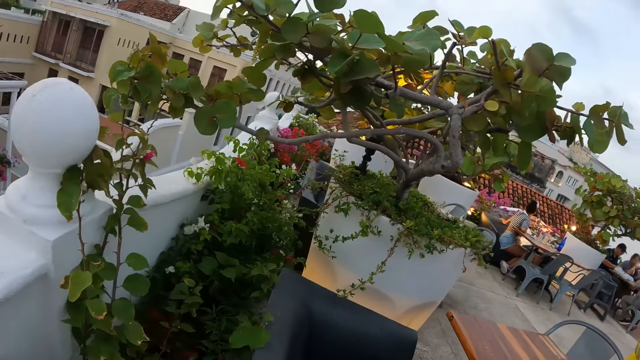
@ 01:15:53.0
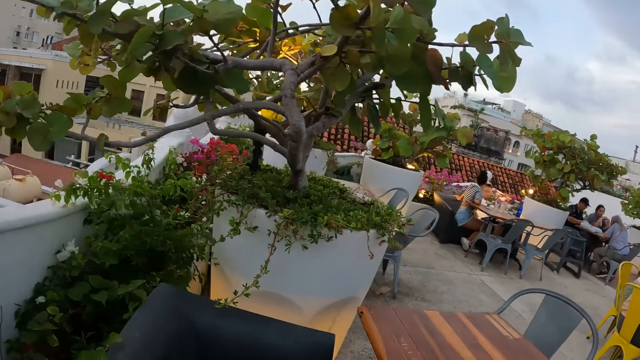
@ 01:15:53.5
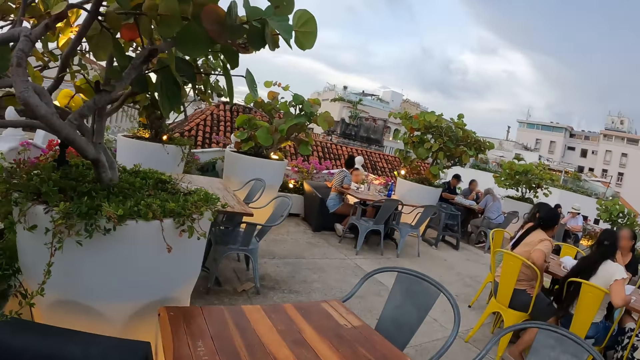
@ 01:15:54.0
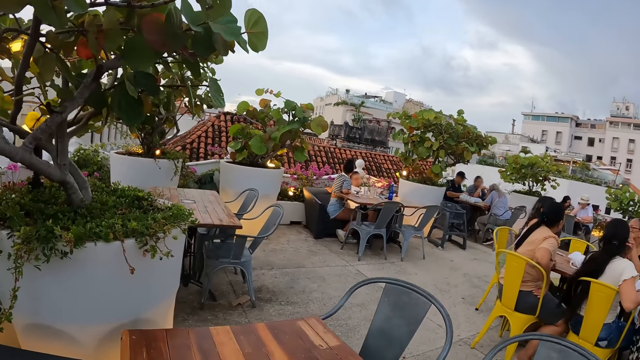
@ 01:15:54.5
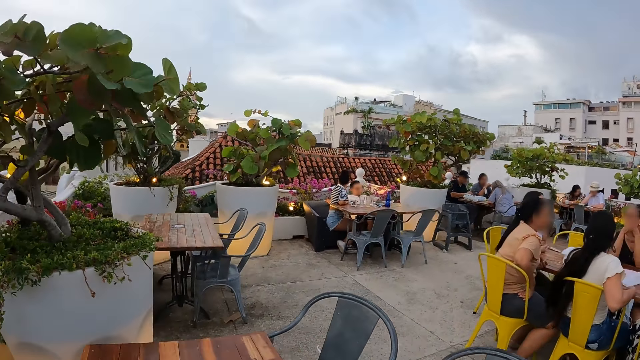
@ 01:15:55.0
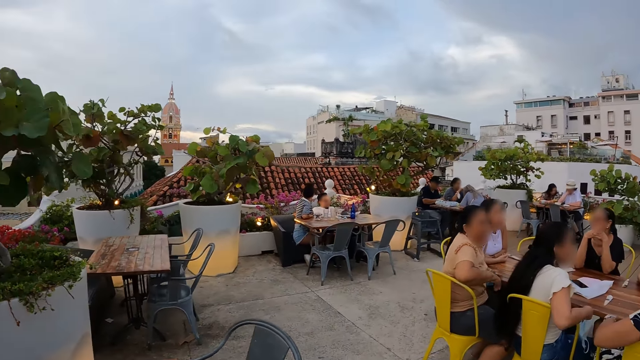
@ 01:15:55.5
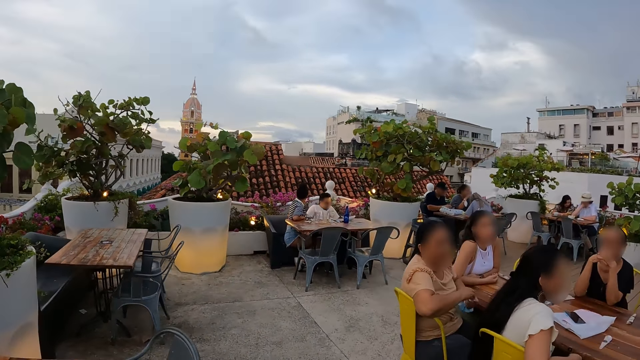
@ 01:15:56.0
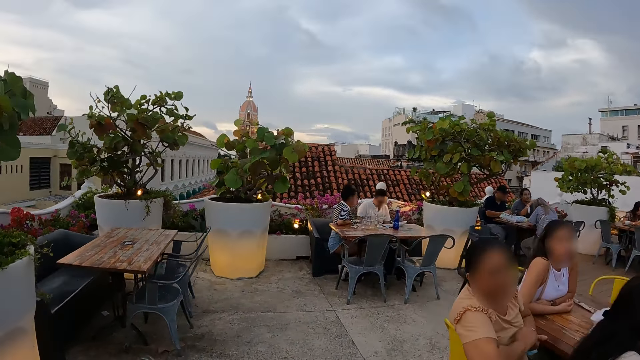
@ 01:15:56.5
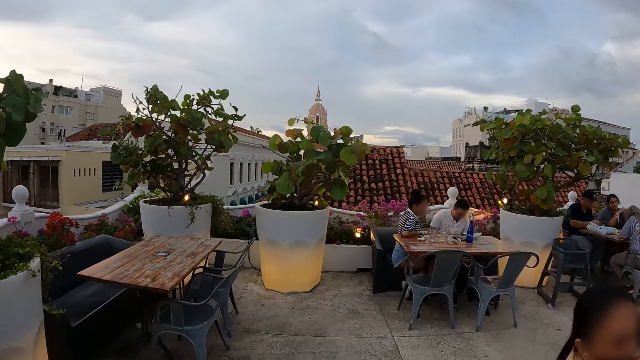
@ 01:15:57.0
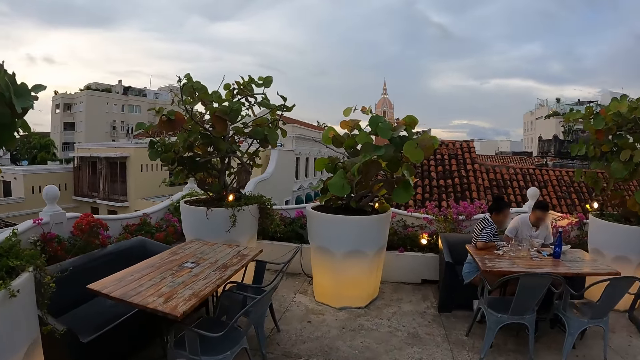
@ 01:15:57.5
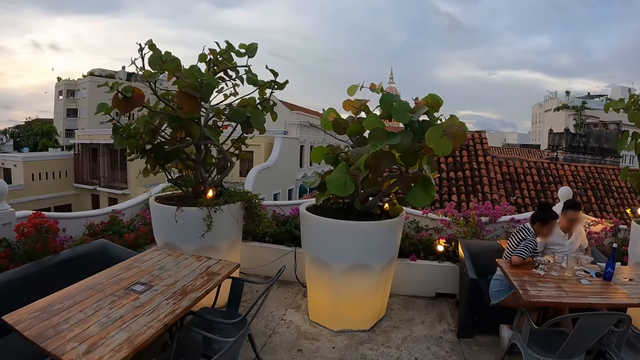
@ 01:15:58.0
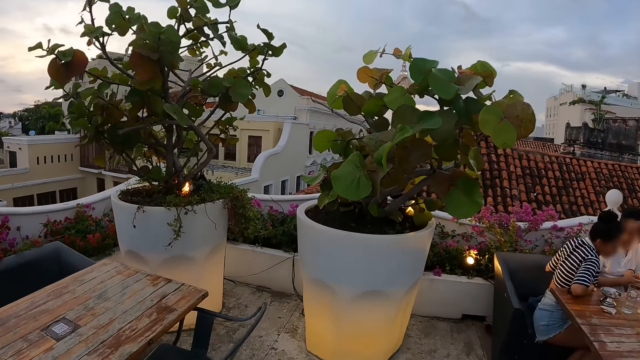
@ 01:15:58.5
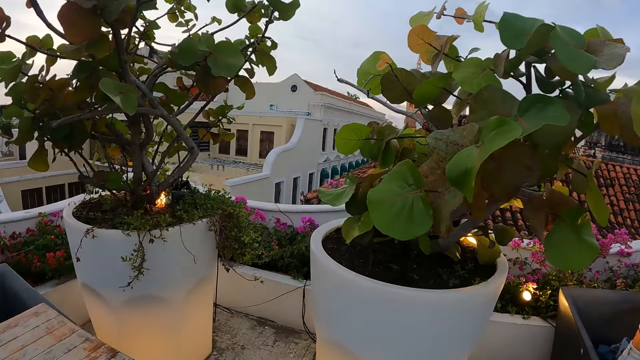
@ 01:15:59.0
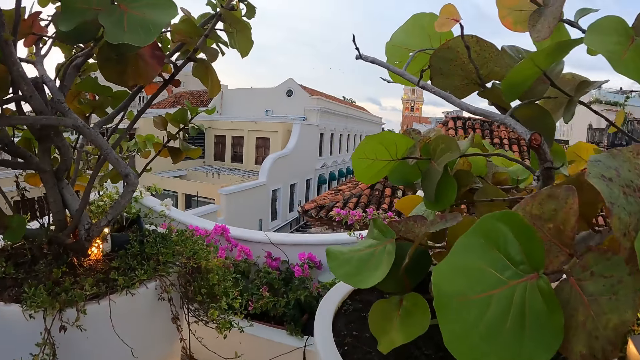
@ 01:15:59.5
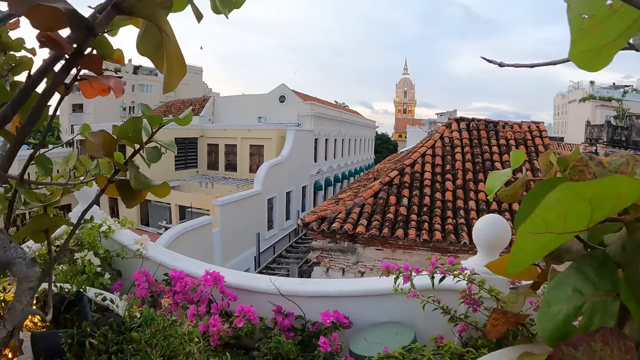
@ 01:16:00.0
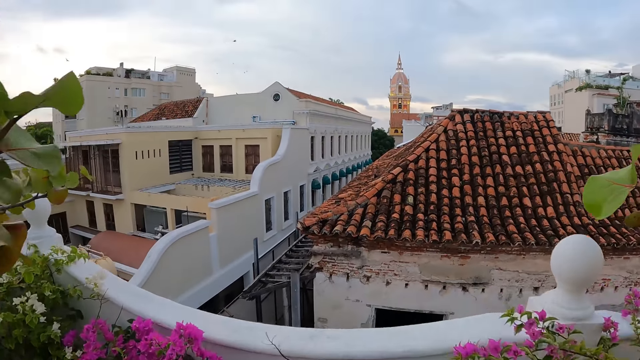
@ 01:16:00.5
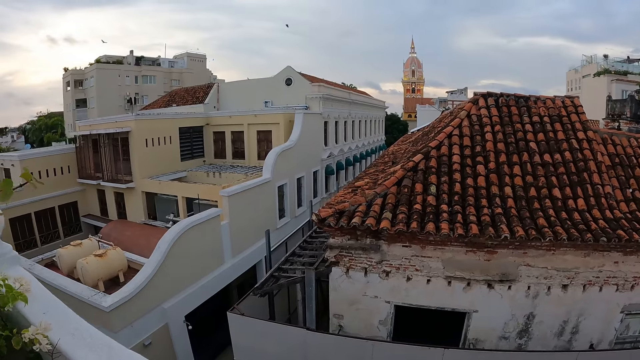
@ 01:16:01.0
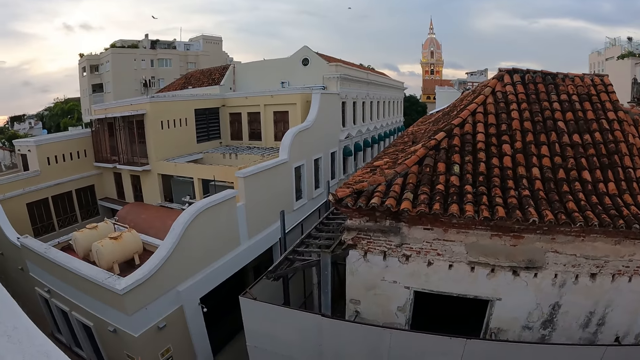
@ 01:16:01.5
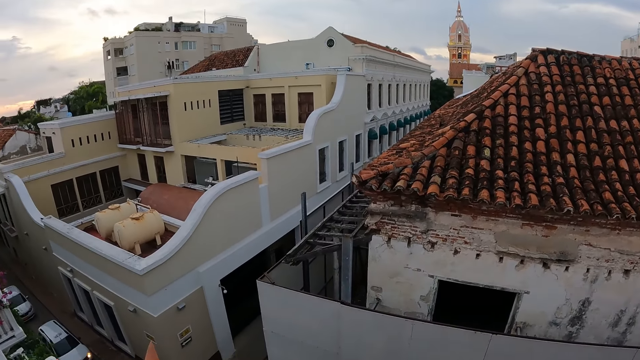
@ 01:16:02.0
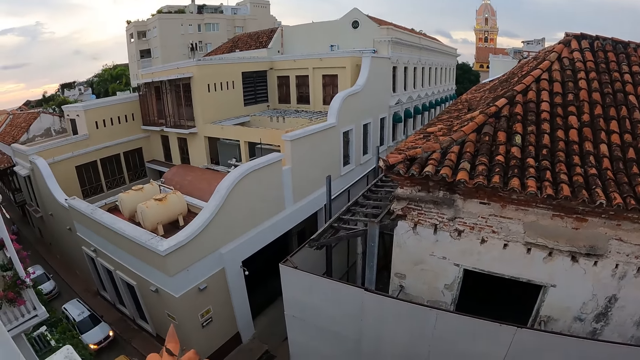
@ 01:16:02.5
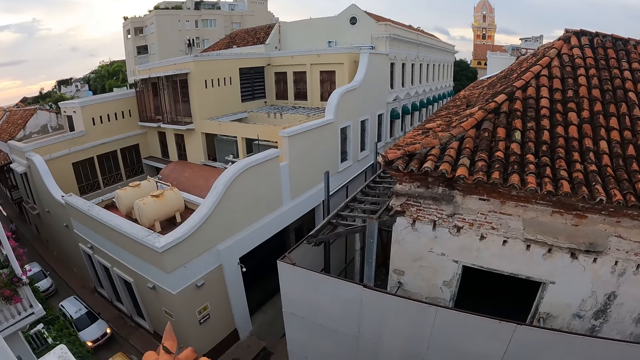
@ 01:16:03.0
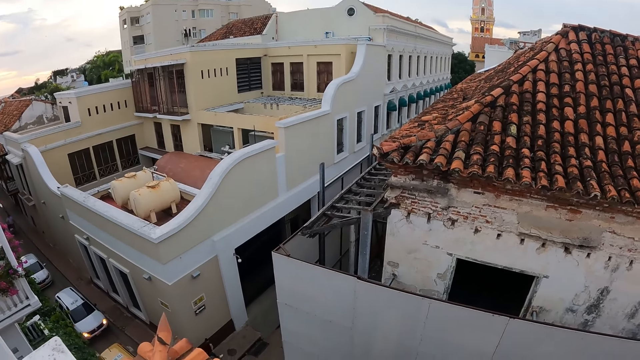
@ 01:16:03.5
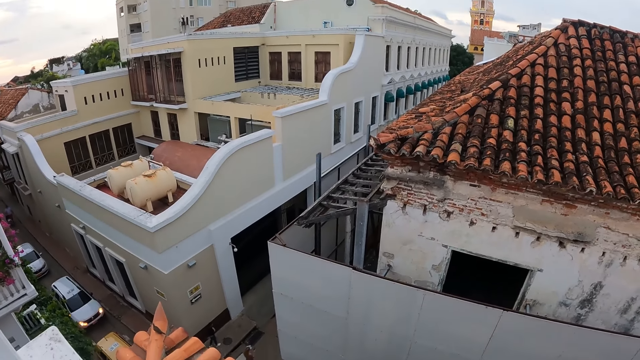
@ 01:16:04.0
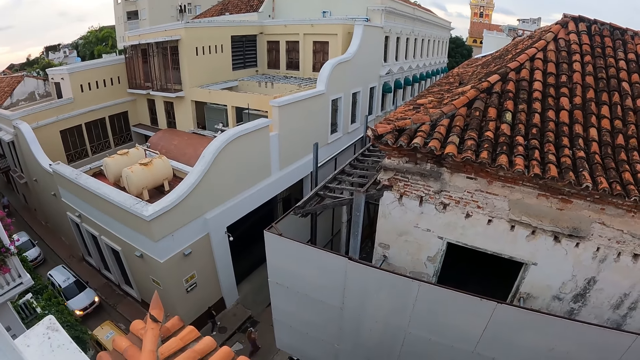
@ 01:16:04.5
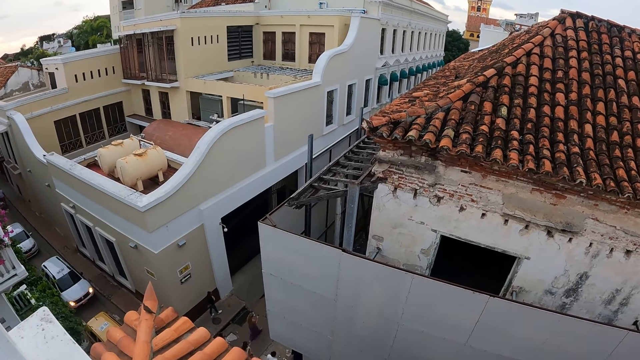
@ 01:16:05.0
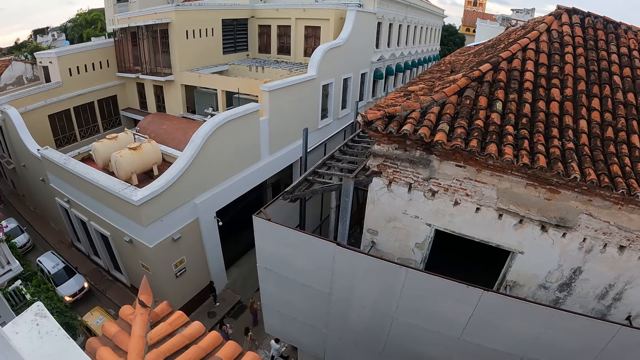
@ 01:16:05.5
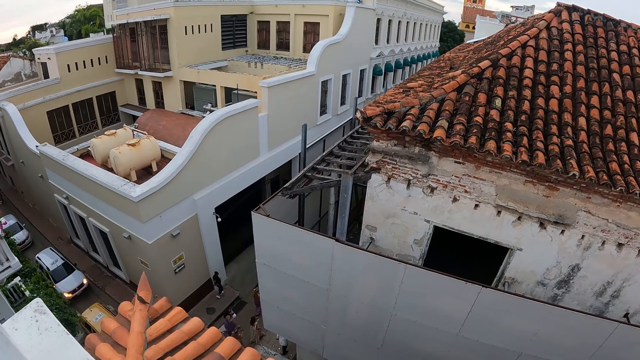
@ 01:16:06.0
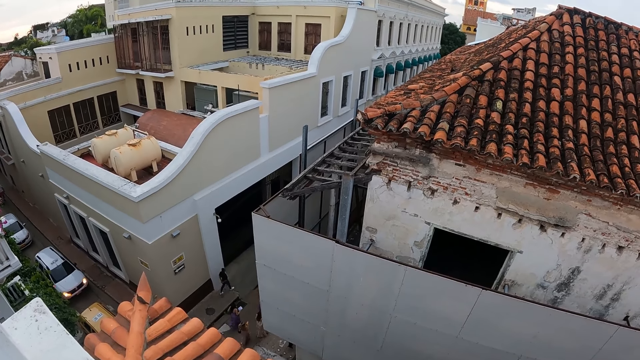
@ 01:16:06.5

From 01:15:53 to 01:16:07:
The camera wearer looks around. They walk around. They look down.

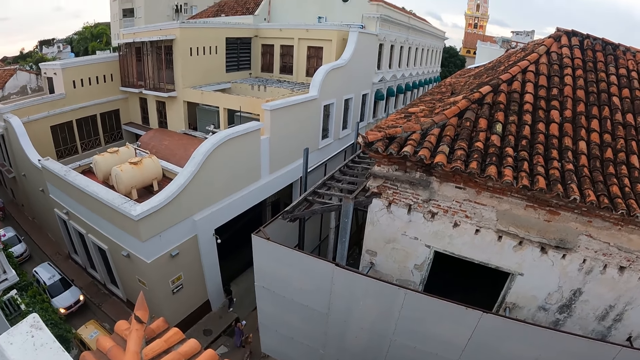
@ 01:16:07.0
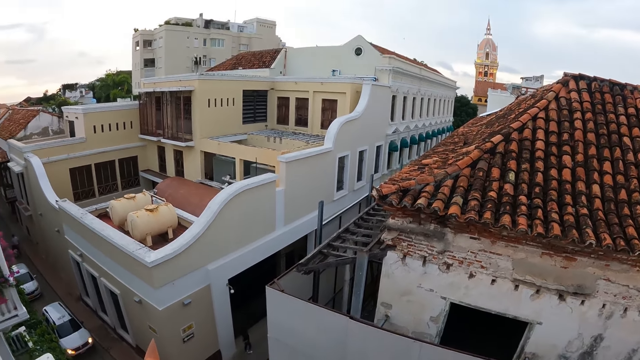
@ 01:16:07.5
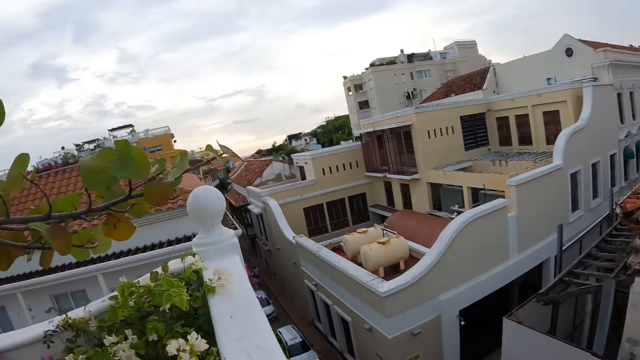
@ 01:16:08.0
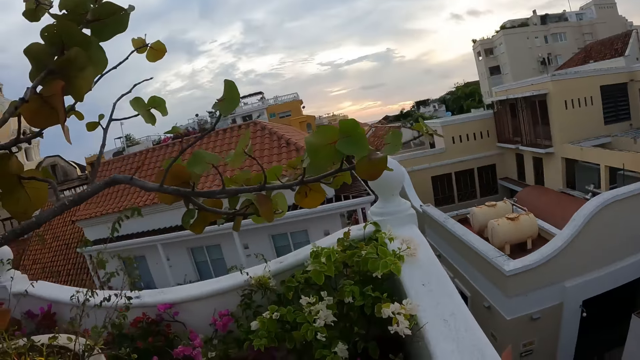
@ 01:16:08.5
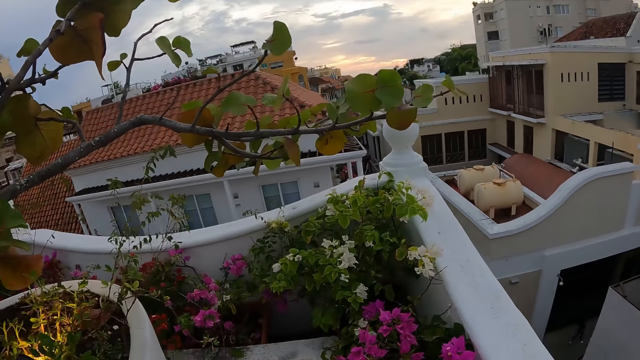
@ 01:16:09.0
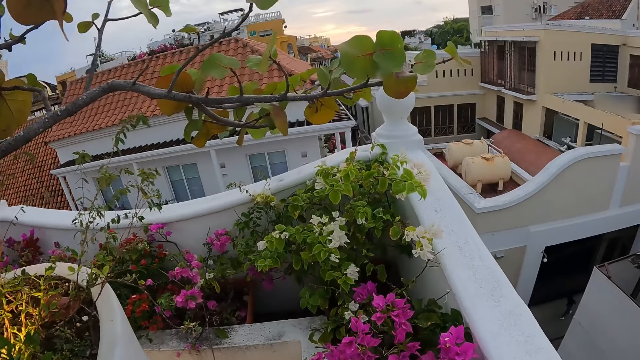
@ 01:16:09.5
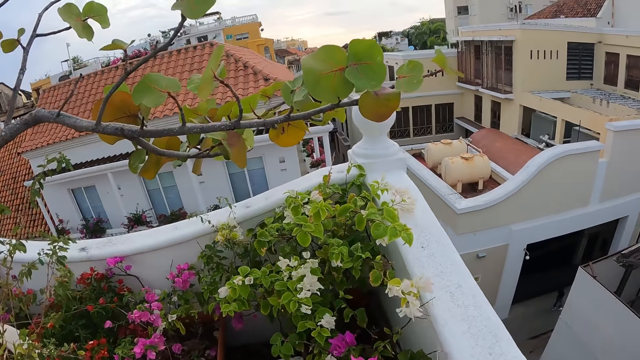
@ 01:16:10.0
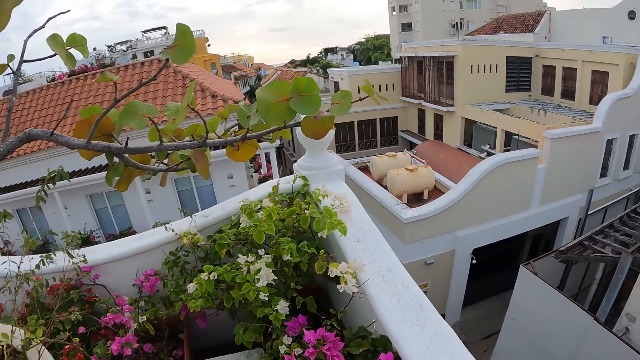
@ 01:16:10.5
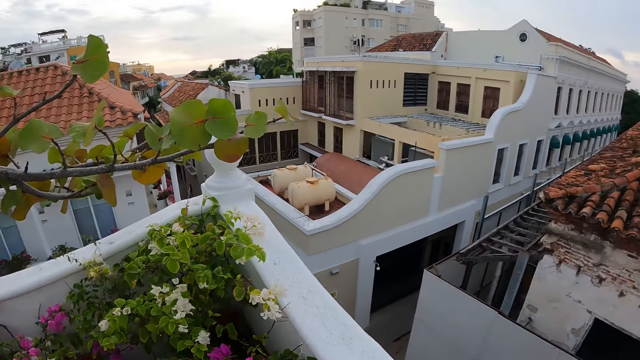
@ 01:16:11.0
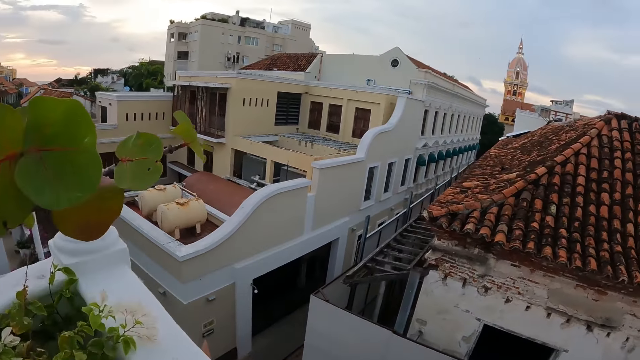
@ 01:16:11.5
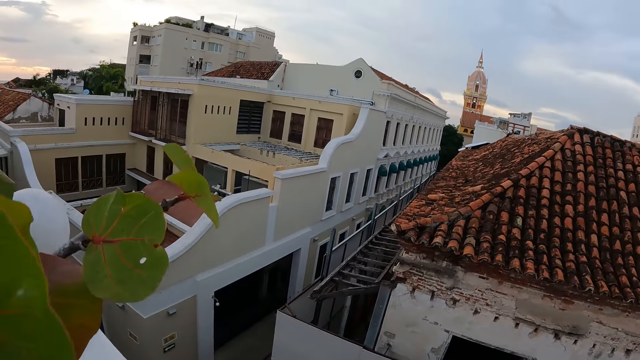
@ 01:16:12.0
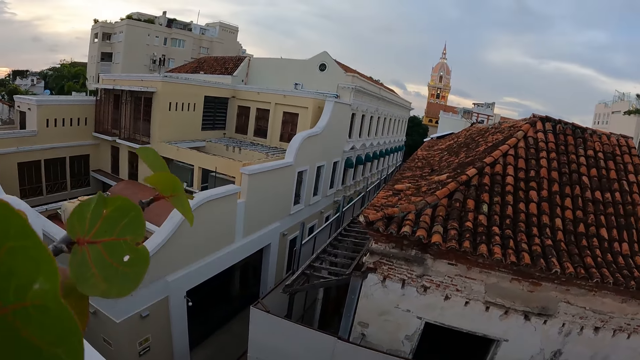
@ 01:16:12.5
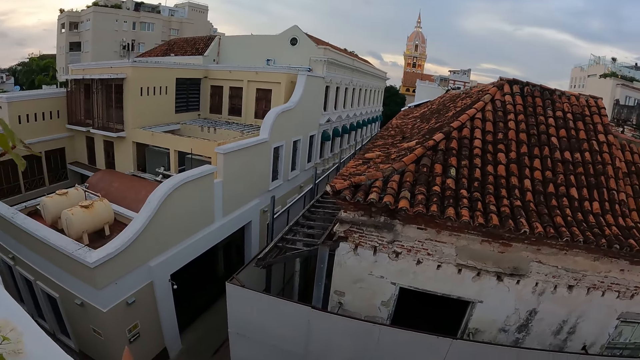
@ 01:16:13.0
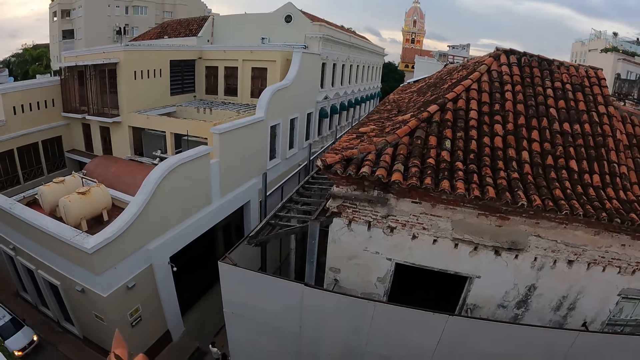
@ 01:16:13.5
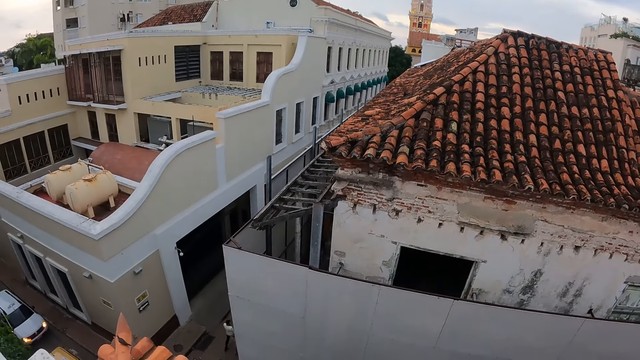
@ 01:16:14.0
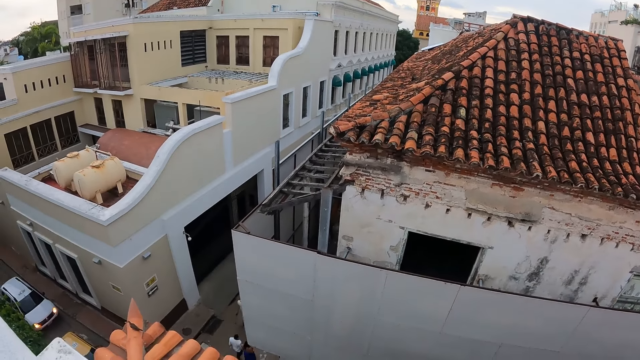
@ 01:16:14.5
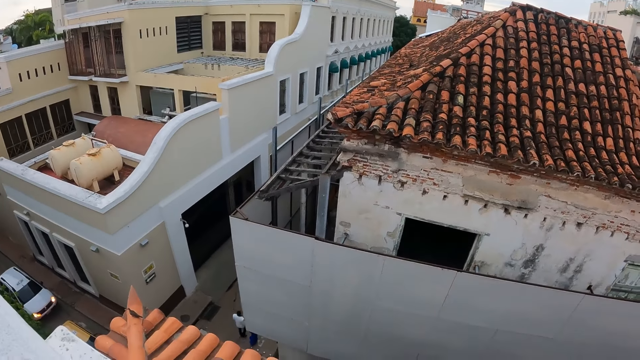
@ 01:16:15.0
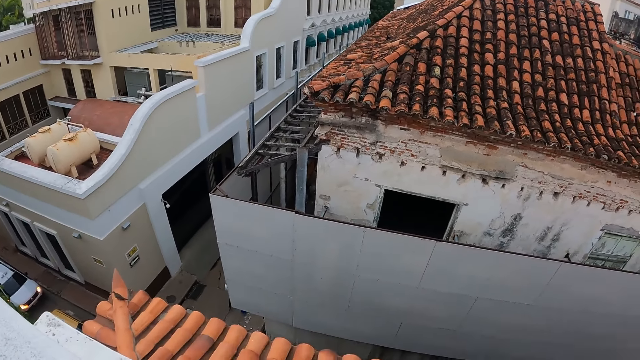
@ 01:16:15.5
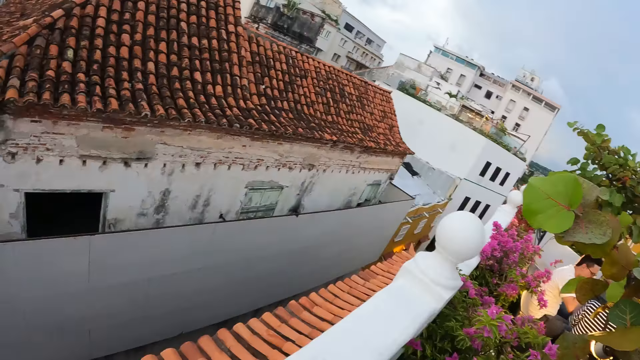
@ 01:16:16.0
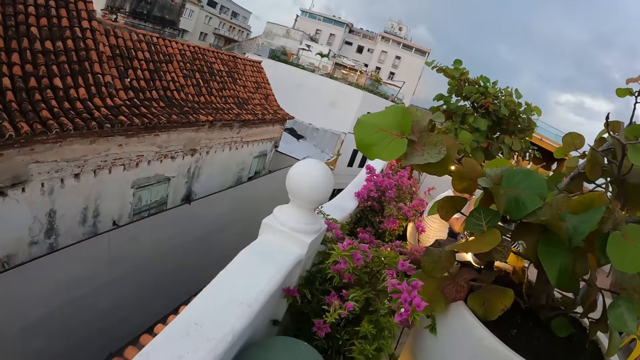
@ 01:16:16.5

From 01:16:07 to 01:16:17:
The camera wearer looks around.
